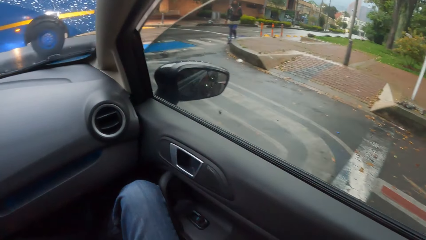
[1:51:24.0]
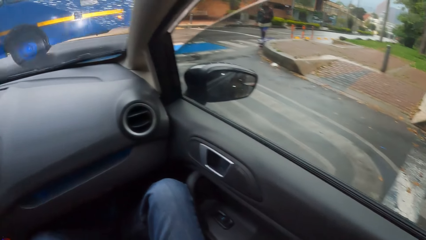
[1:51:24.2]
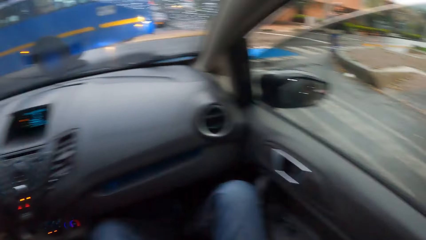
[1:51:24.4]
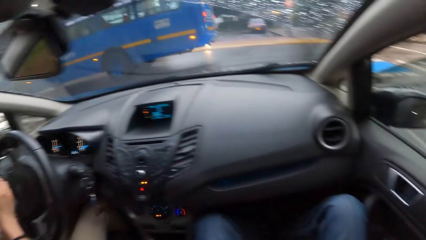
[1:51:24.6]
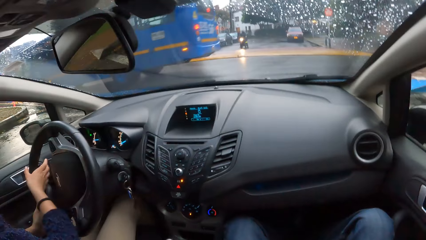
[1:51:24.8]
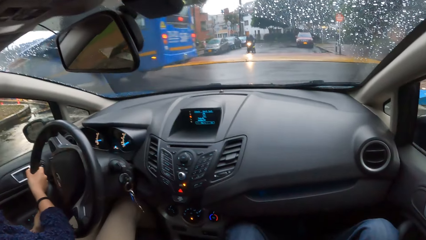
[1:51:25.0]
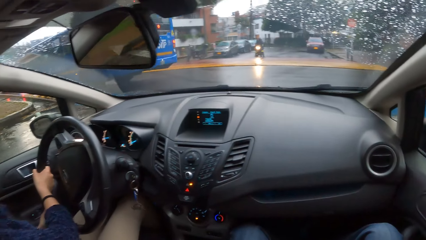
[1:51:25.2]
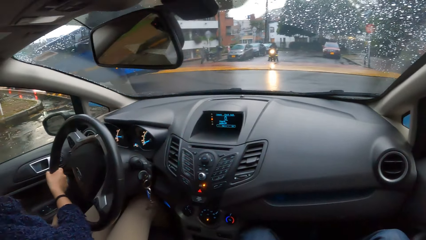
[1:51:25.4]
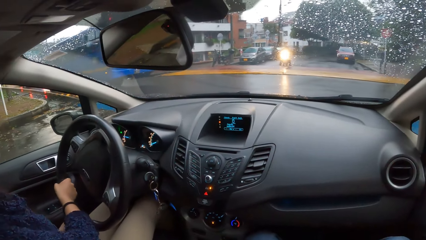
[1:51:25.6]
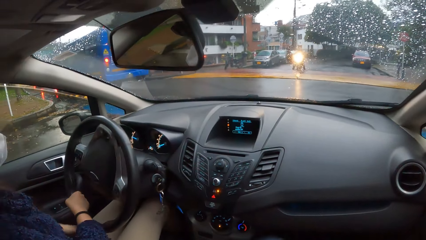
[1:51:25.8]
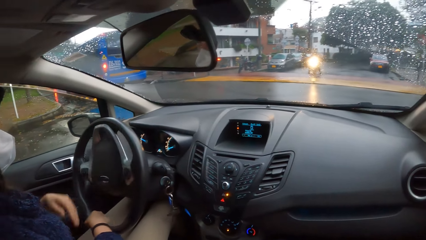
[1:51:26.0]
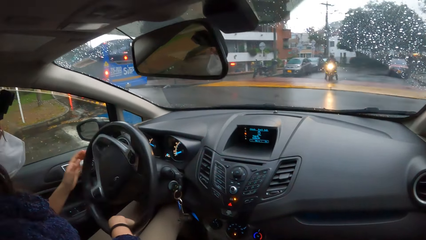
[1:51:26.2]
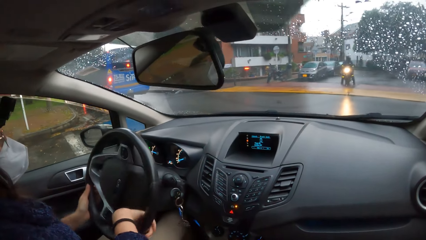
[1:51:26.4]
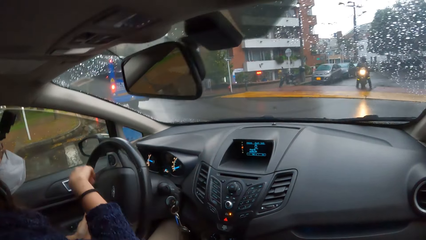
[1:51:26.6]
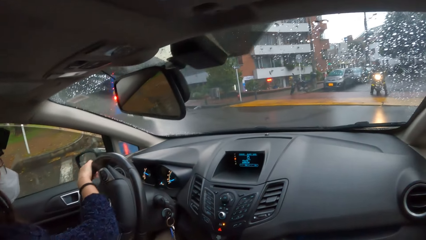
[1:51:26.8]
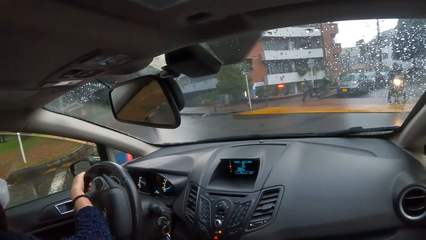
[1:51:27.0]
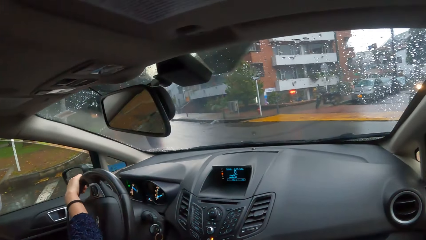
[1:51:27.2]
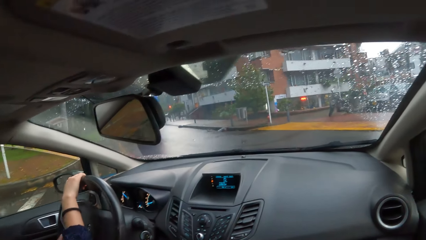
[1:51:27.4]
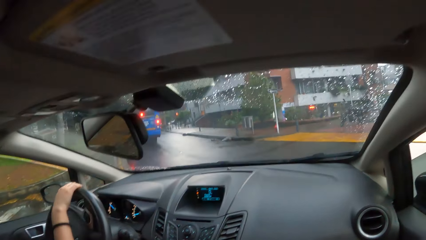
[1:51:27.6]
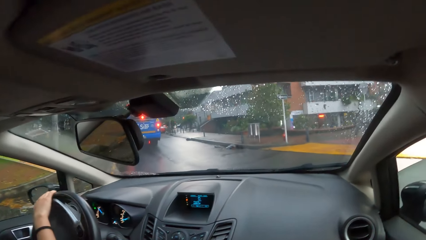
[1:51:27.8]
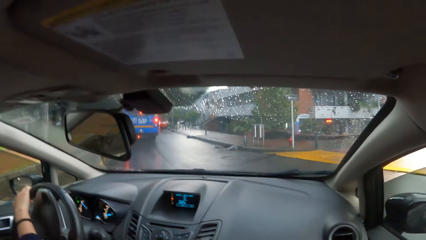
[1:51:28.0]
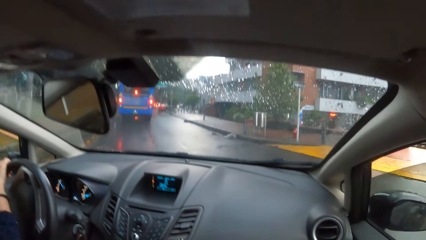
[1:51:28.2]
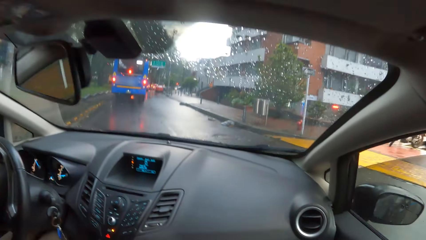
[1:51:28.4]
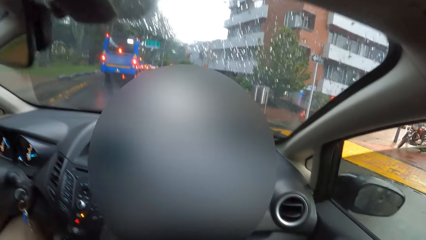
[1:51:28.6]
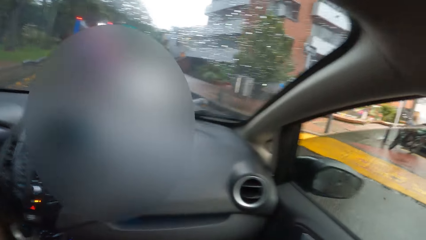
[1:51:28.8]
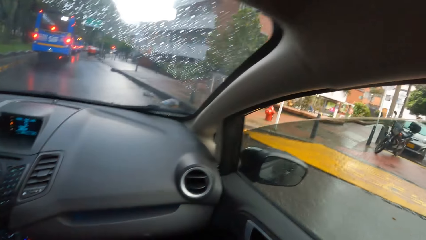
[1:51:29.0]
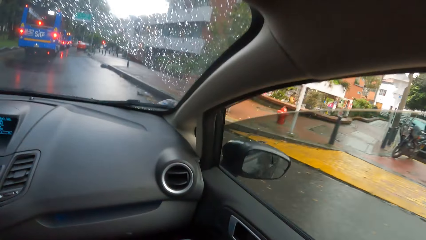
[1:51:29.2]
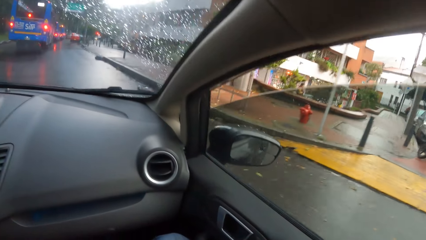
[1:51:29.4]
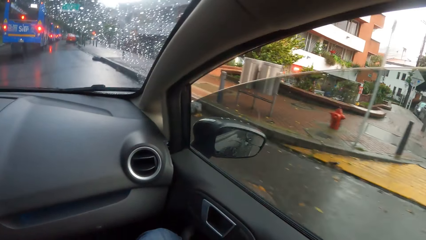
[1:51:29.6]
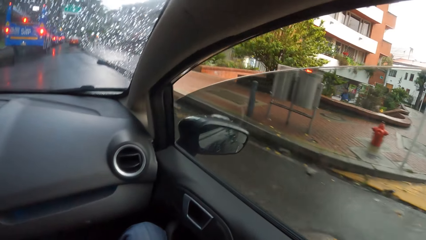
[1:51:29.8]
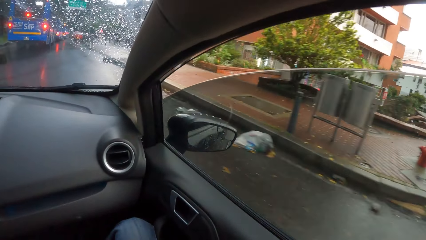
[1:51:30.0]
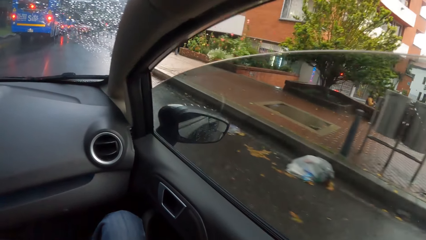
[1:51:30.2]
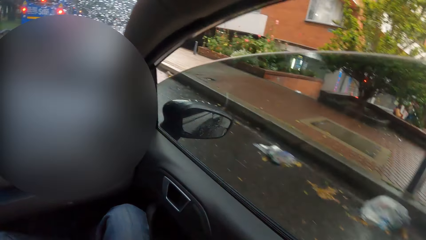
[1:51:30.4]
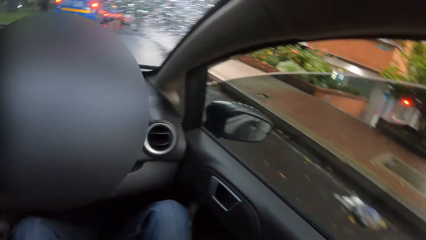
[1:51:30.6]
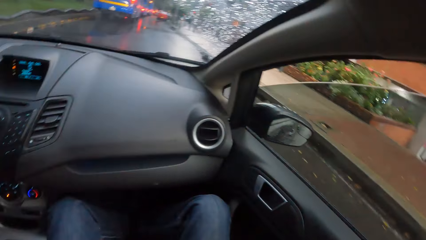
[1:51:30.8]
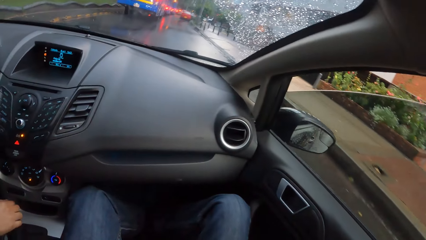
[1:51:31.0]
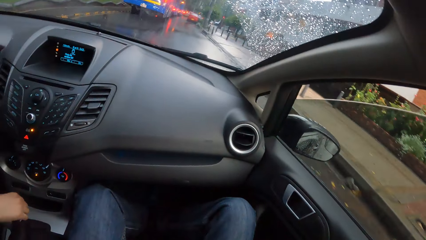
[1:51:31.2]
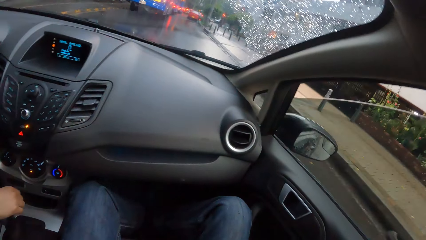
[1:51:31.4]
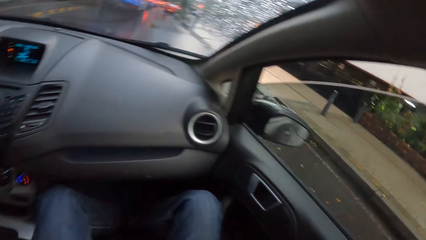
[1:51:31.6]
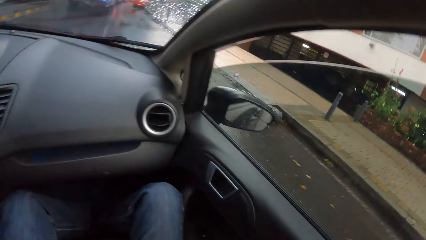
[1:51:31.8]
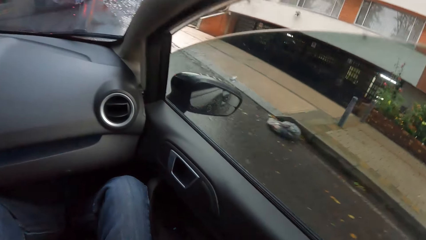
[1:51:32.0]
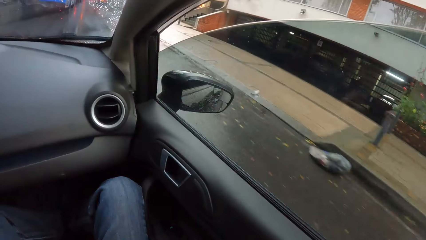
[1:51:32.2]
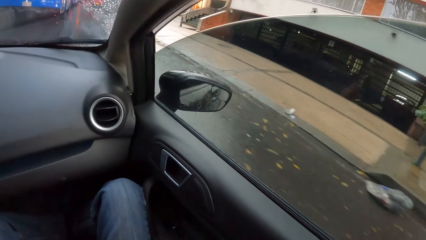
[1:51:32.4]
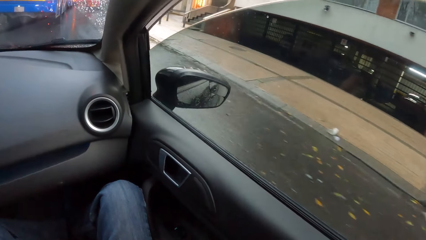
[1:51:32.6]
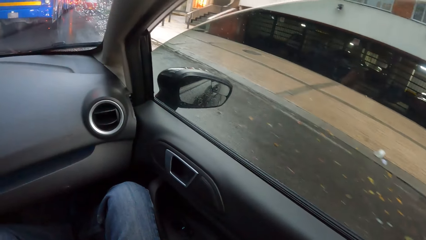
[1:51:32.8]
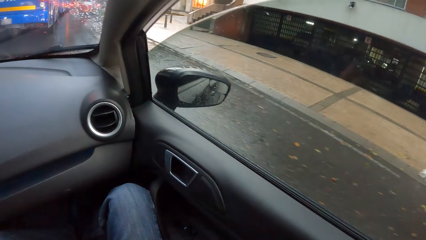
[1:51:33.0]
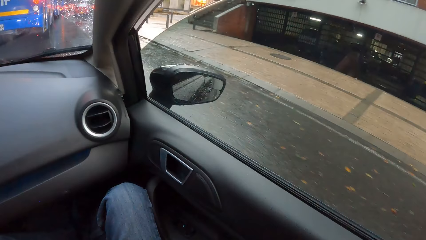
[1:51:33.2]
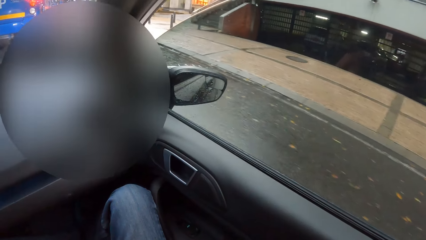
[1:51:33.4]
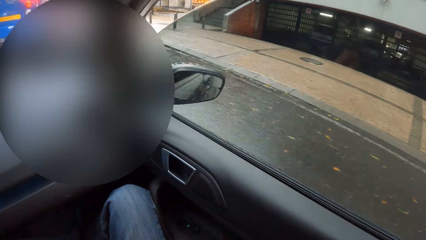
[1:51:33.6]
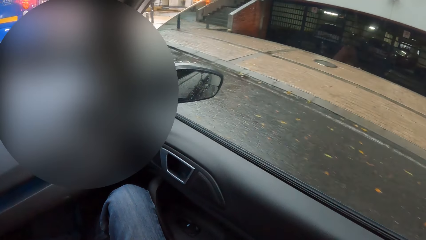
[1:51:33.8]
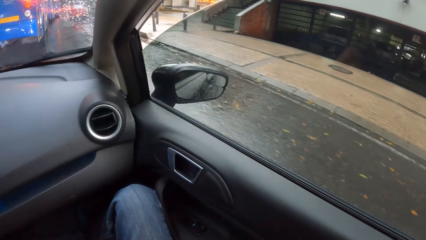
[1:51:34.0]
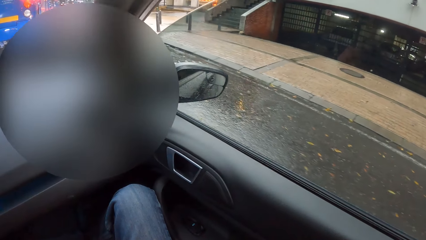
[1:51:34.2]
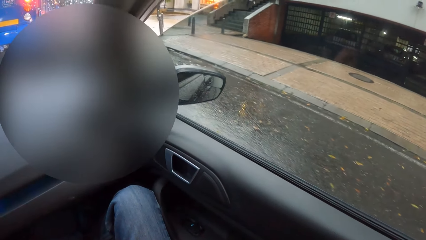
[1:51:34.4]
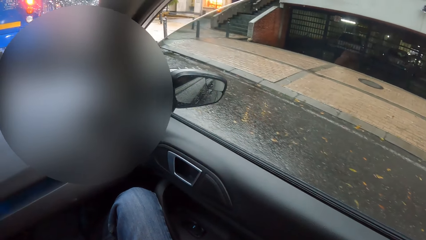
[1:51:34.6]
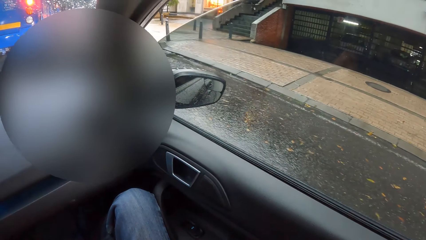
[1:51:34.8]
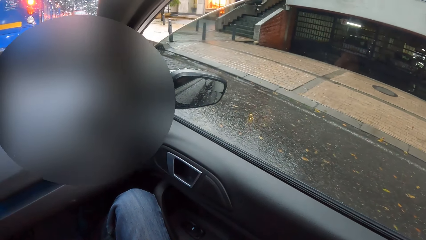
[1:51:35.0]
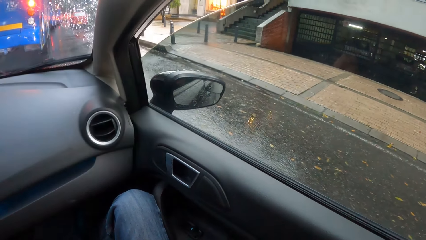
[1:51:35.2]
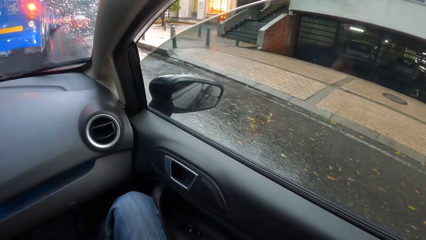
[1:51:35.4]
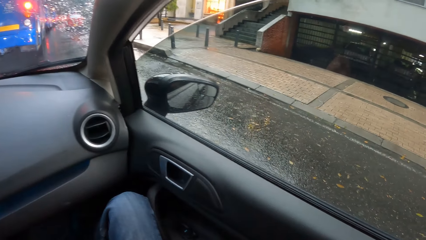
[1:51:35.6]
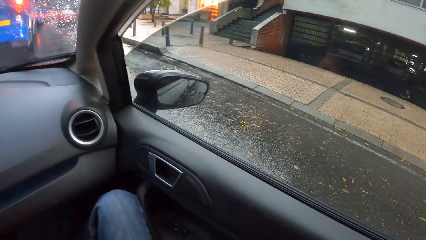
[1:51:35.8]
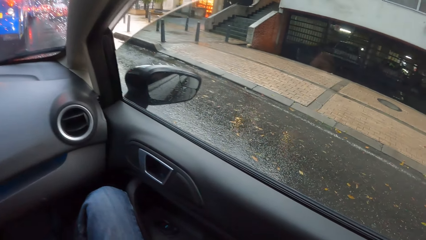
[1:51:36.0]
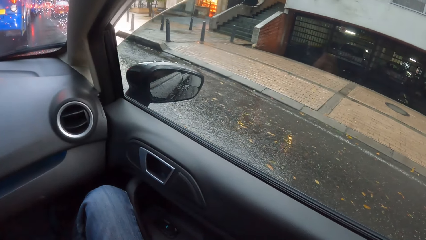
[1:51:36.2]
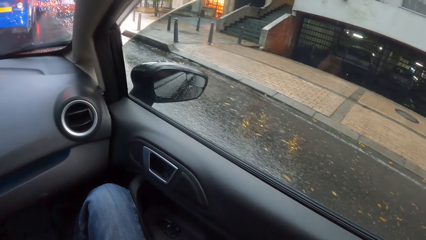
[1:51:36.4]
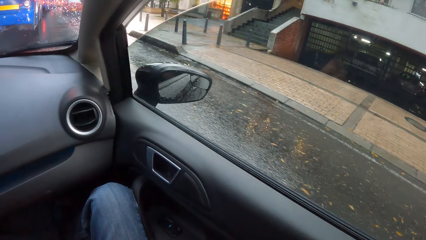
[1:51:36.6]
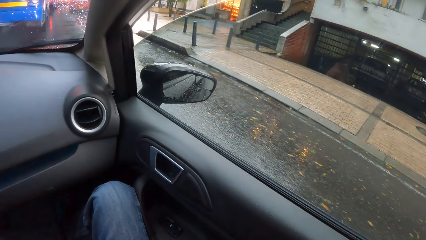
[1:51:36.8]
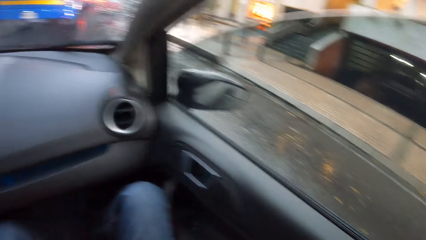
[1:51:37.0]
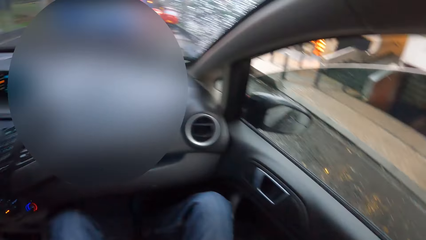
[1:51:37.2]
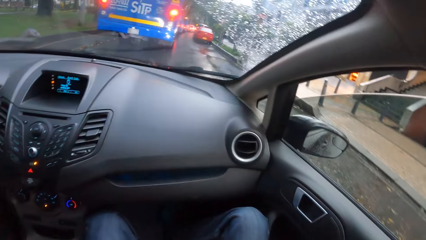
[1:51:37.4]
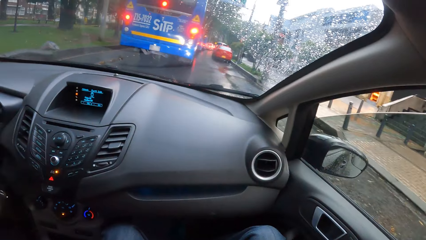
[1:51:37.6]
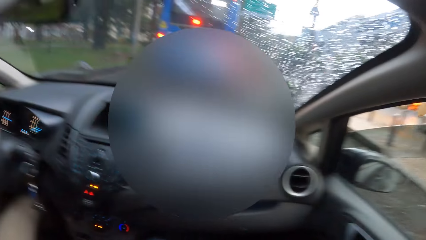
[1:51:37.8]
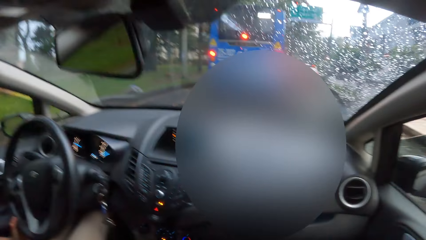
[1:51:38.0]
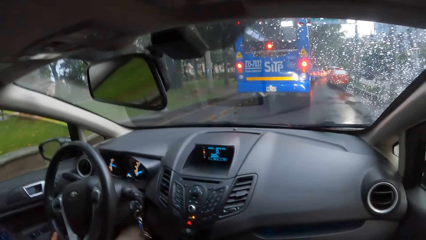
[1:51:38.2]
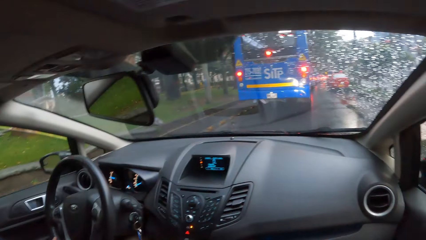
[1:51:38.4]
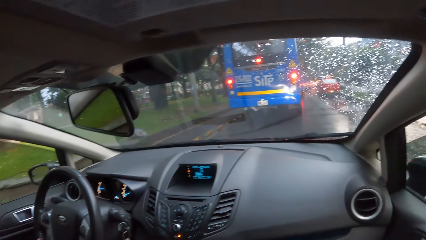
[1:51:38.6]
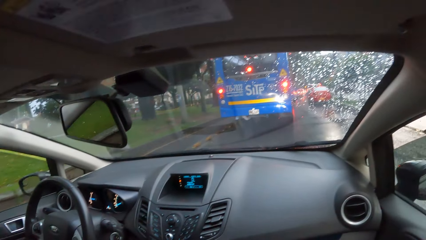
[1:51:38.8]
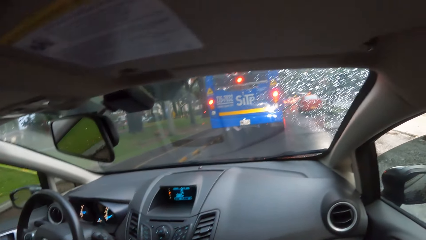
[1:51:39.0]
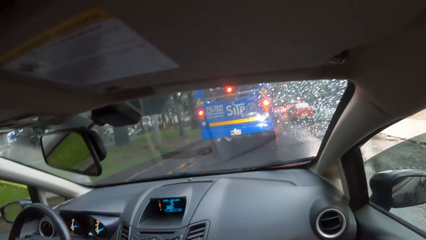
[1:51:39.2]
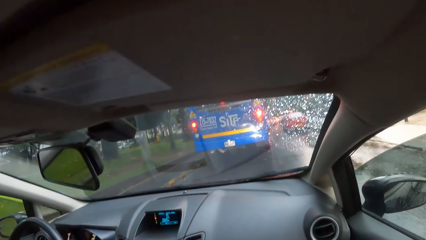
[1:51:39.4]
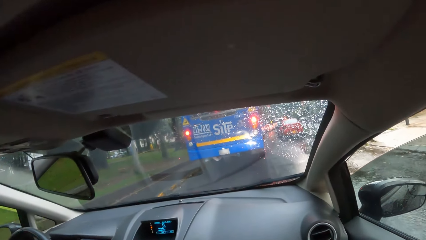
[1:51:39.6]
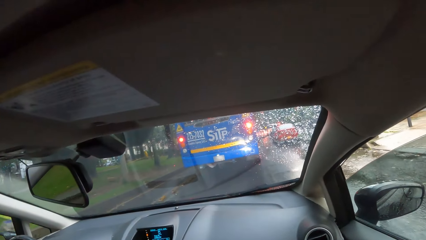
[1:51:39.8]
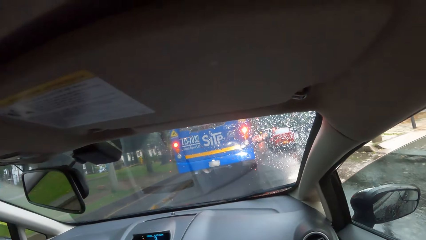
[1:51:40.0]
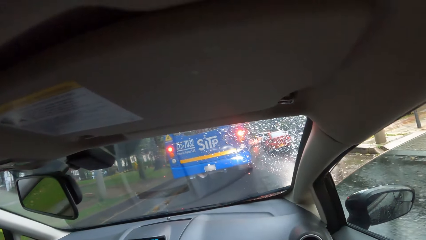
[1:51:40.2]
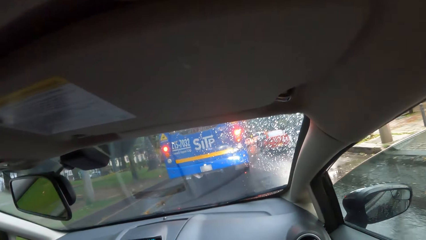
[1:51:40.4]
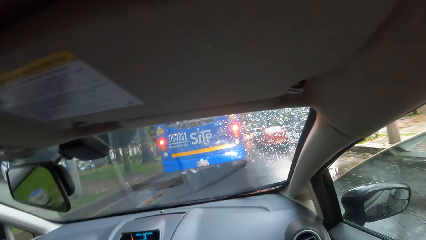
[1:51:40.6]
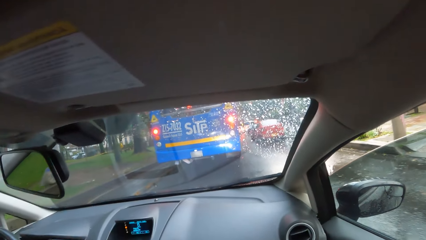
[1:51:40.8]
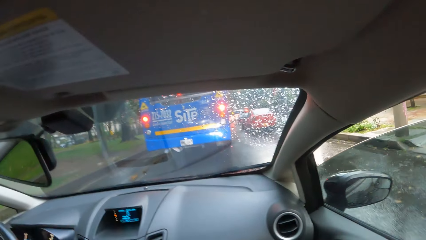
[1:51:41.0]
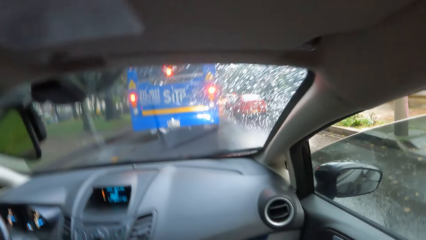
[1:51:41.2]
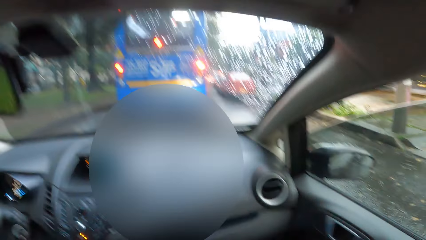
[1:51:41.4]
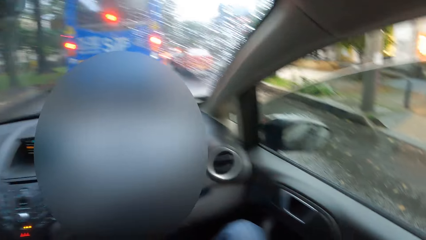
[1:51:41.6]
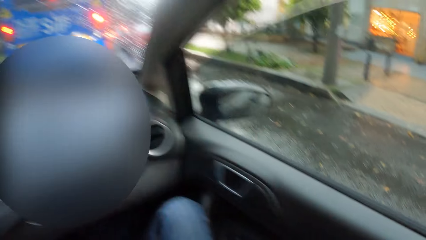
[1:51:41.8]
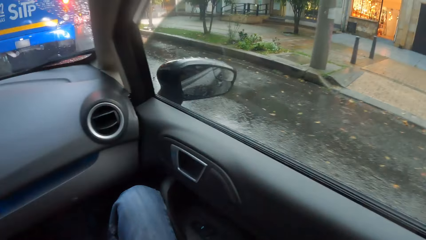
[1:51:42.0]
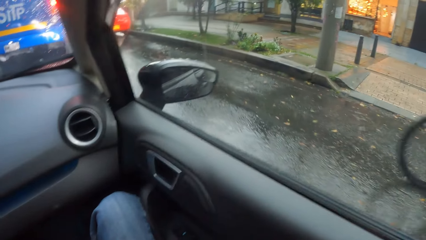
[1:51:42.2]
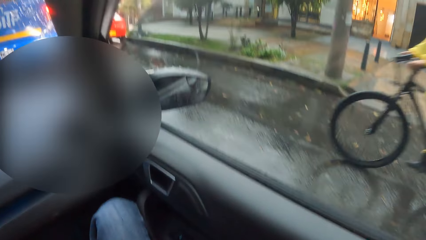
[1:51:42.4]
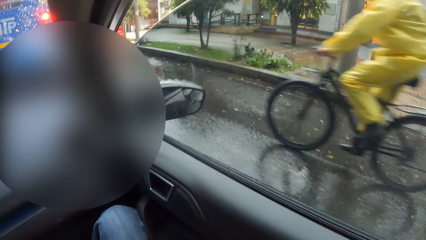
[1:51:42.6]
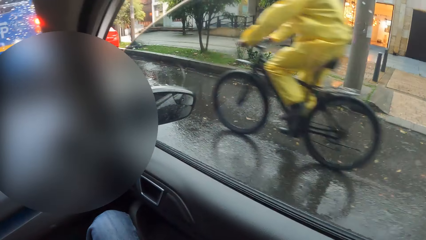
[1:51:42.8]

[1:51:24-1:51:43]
A woman negotiates a corner. The woman operates the gear in the car with her right hand.
